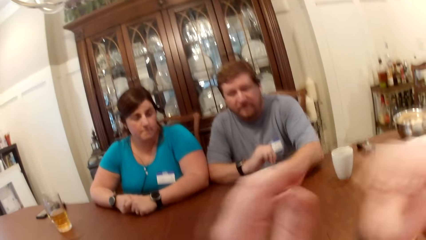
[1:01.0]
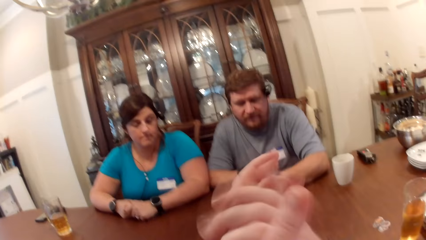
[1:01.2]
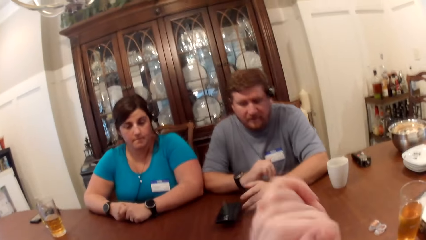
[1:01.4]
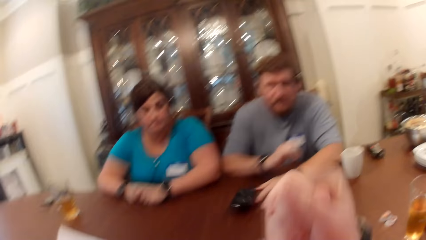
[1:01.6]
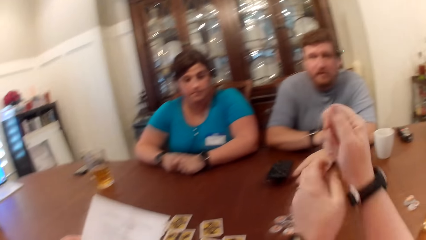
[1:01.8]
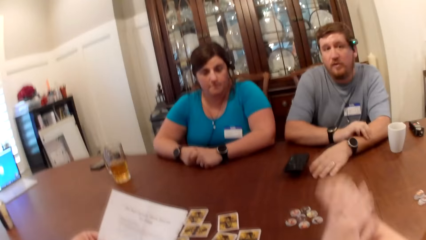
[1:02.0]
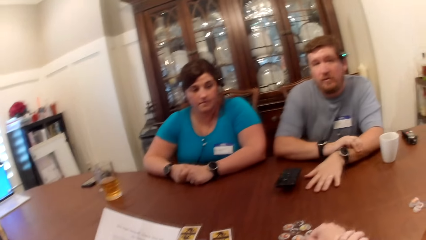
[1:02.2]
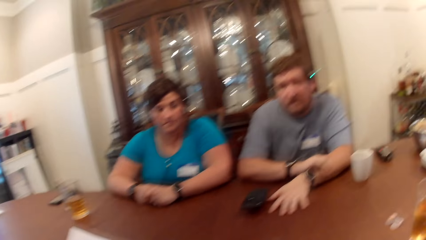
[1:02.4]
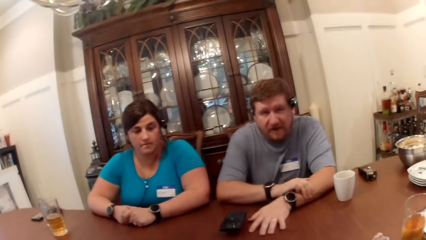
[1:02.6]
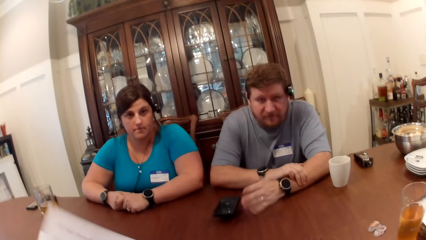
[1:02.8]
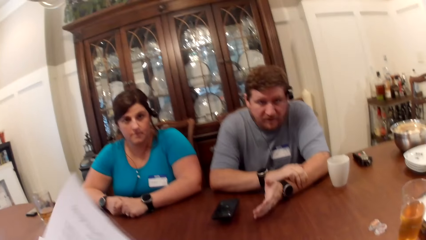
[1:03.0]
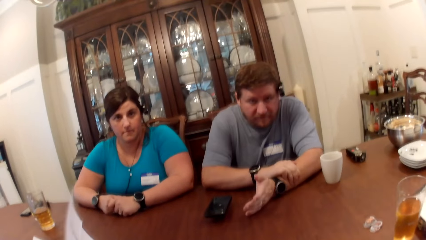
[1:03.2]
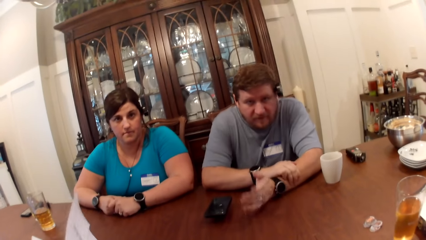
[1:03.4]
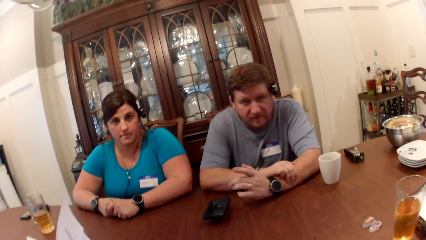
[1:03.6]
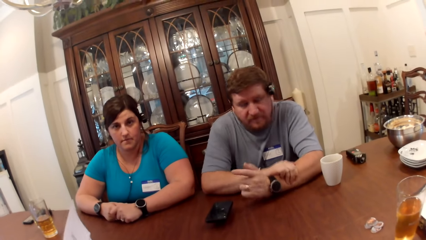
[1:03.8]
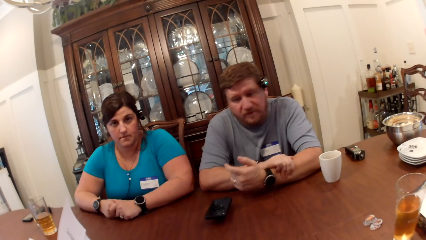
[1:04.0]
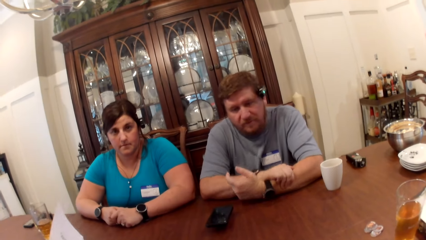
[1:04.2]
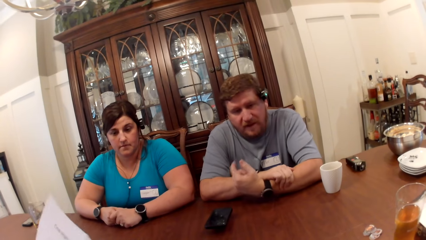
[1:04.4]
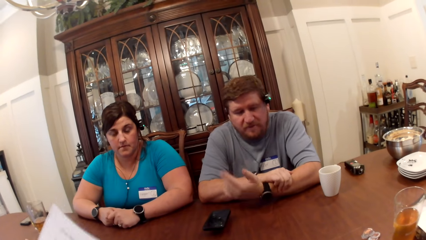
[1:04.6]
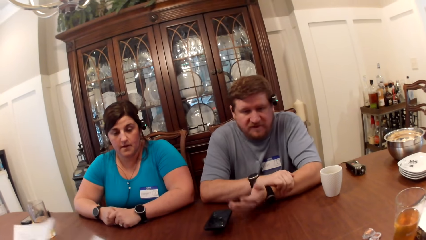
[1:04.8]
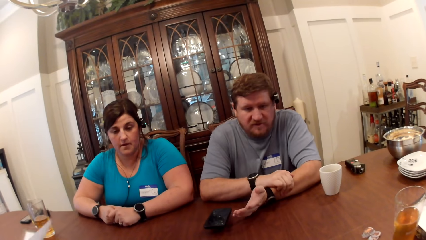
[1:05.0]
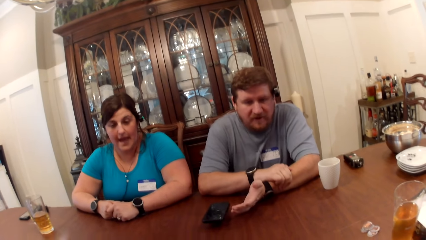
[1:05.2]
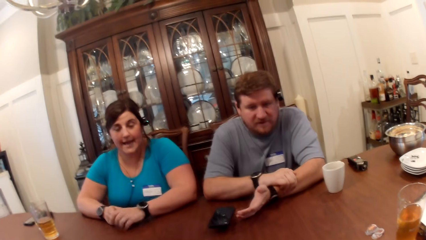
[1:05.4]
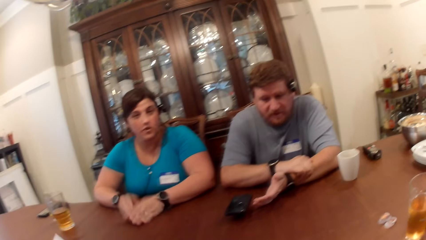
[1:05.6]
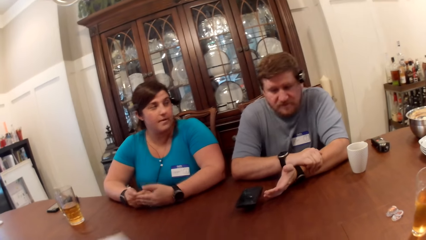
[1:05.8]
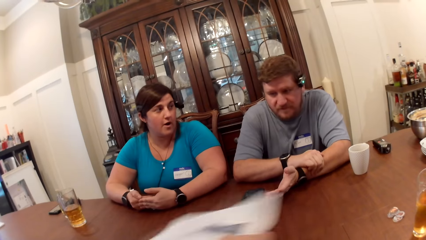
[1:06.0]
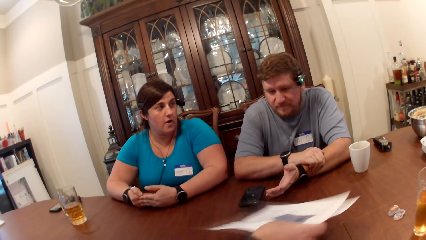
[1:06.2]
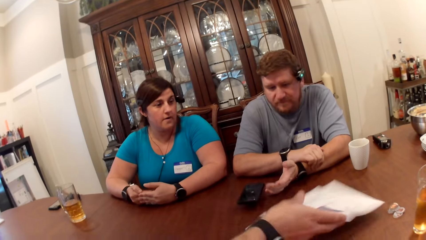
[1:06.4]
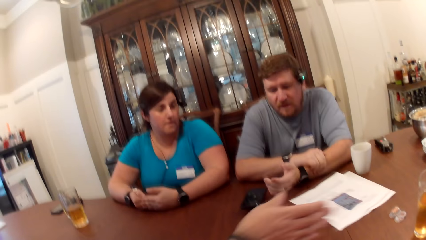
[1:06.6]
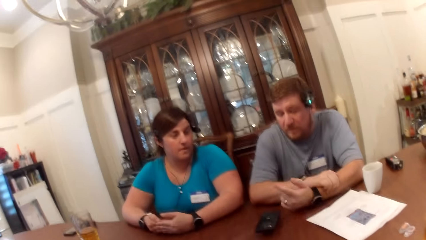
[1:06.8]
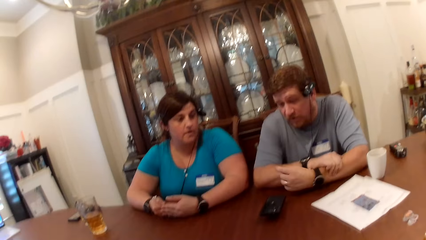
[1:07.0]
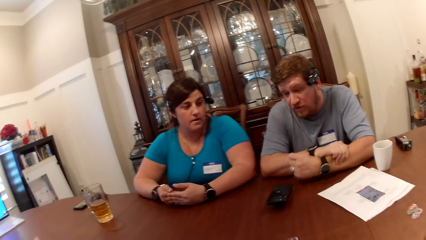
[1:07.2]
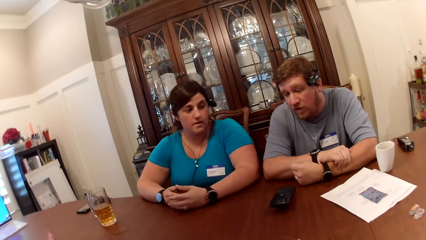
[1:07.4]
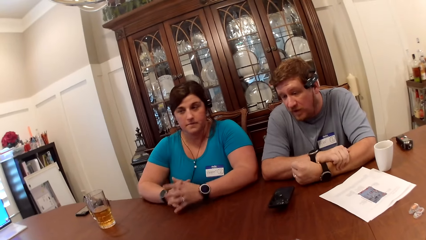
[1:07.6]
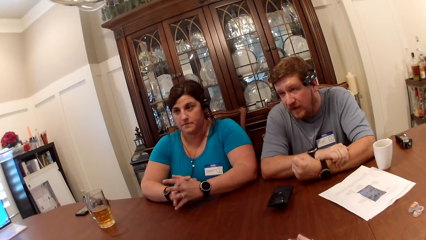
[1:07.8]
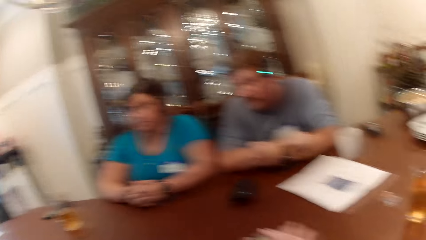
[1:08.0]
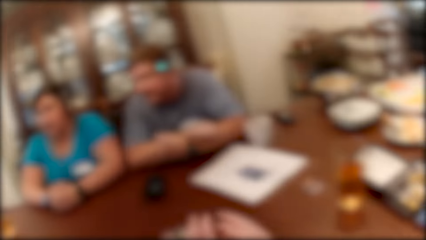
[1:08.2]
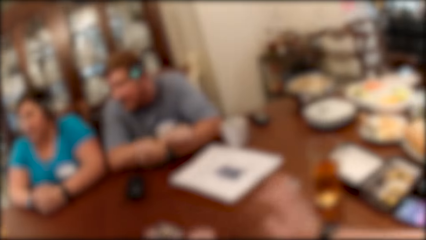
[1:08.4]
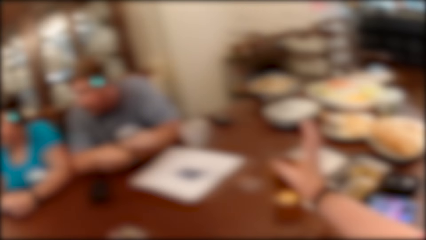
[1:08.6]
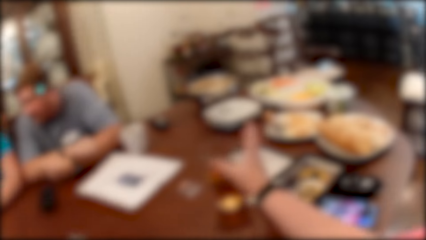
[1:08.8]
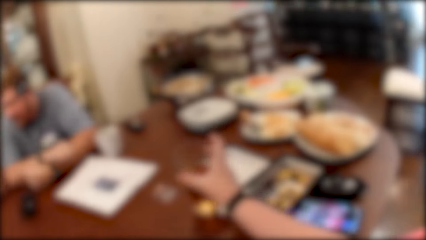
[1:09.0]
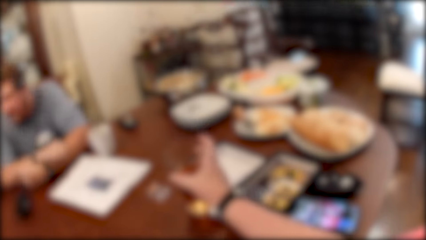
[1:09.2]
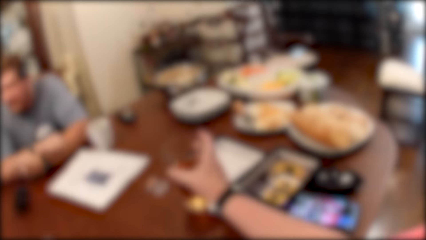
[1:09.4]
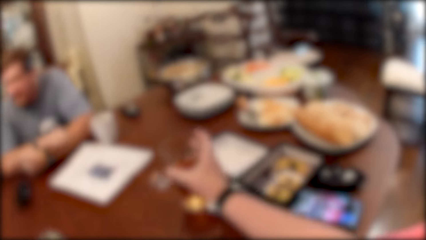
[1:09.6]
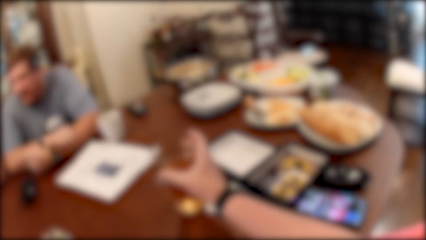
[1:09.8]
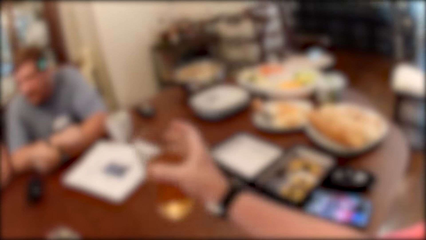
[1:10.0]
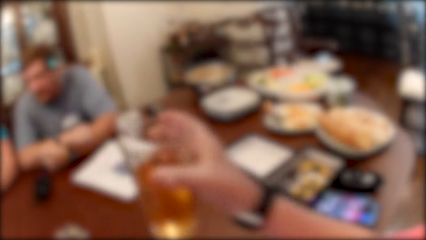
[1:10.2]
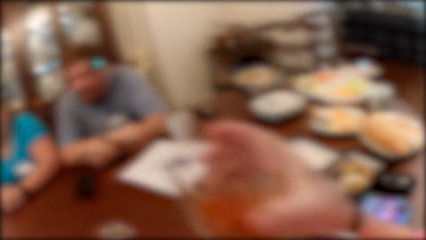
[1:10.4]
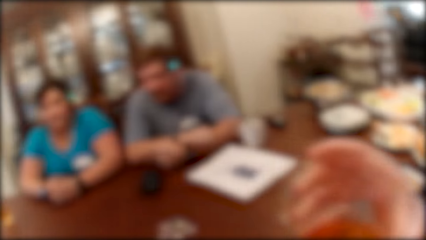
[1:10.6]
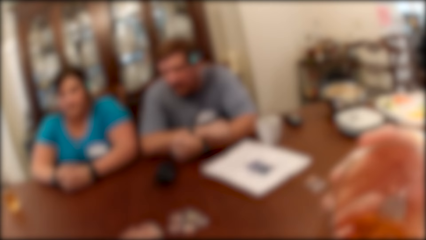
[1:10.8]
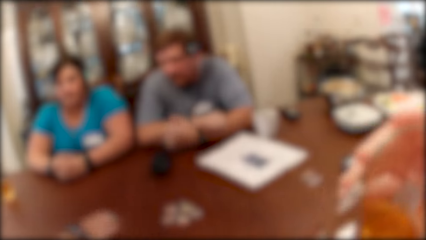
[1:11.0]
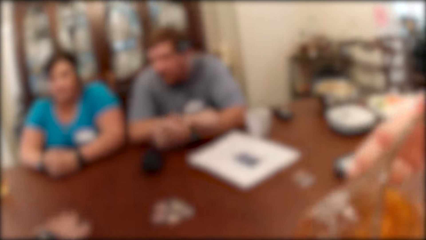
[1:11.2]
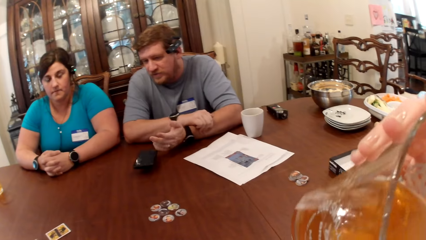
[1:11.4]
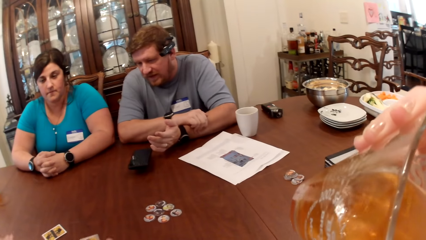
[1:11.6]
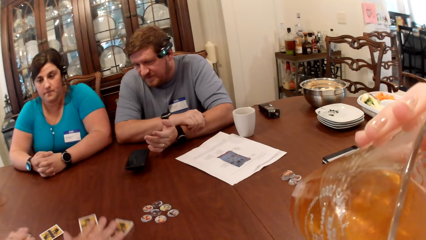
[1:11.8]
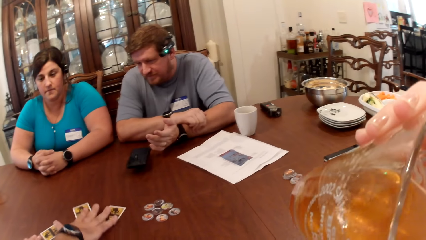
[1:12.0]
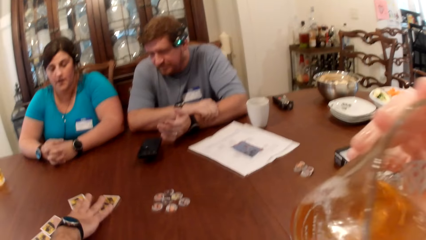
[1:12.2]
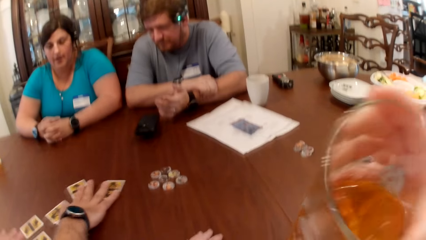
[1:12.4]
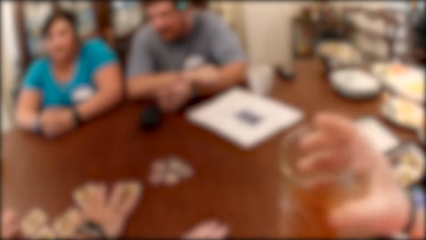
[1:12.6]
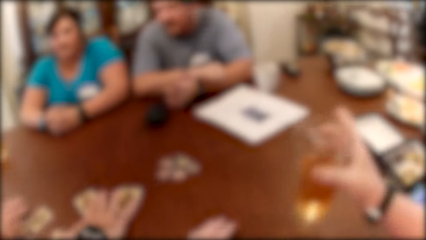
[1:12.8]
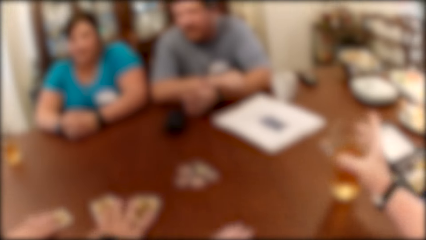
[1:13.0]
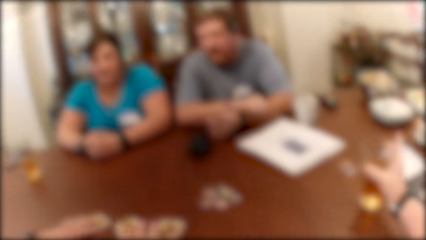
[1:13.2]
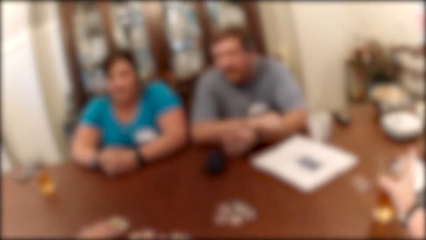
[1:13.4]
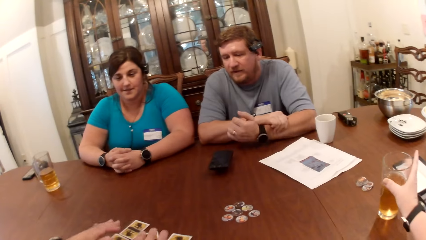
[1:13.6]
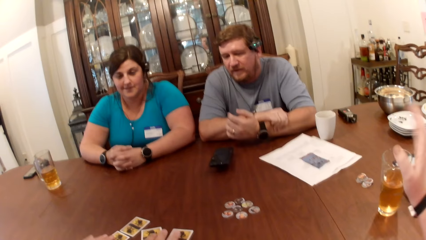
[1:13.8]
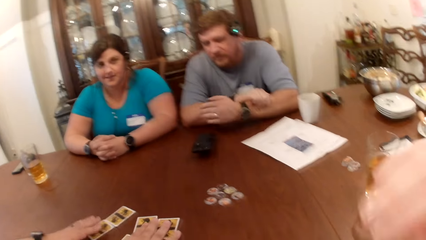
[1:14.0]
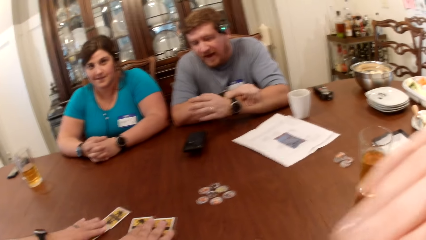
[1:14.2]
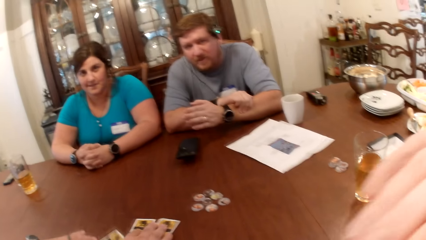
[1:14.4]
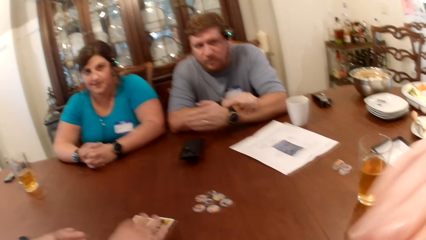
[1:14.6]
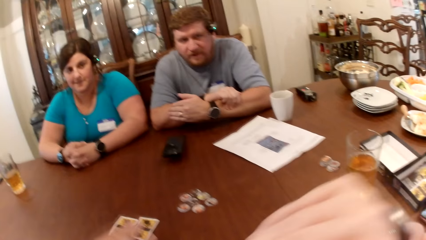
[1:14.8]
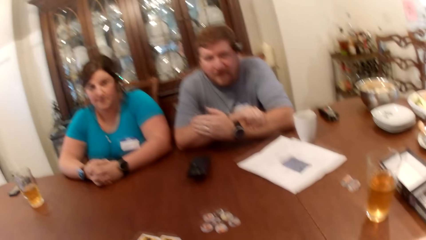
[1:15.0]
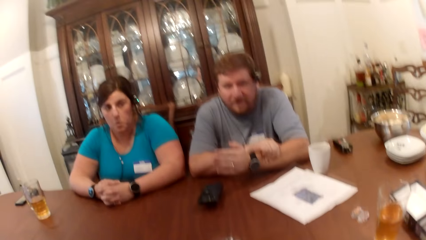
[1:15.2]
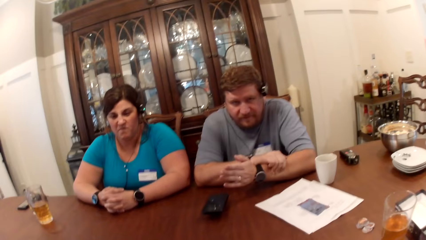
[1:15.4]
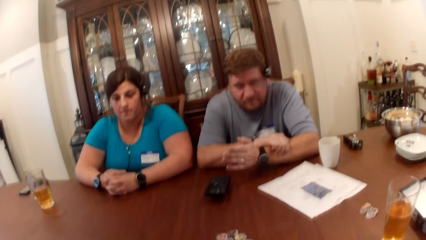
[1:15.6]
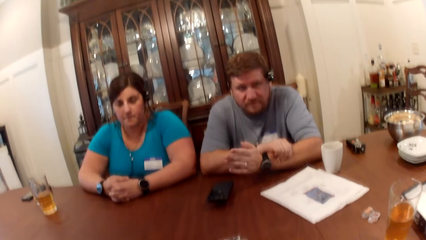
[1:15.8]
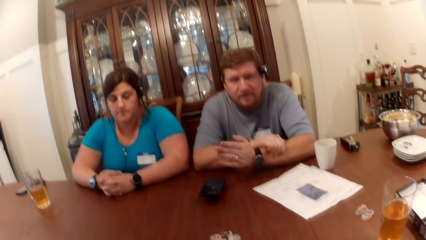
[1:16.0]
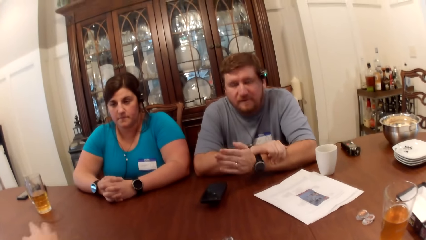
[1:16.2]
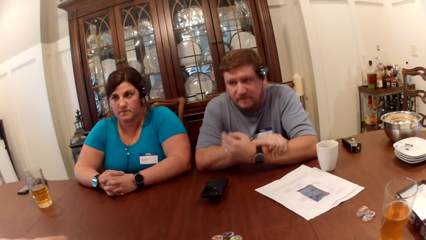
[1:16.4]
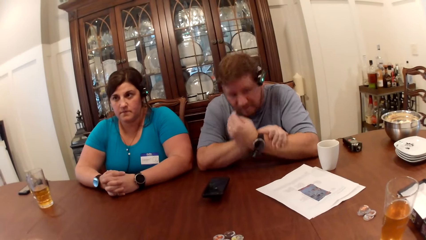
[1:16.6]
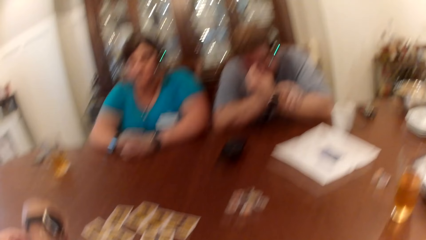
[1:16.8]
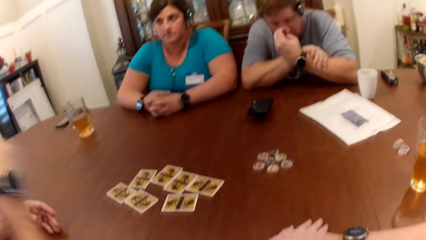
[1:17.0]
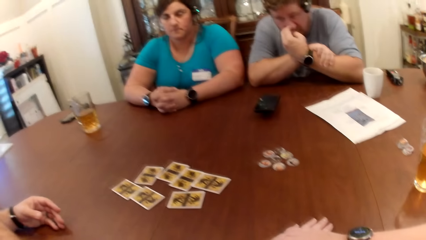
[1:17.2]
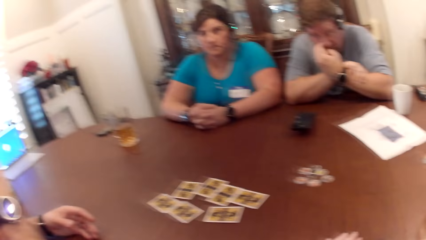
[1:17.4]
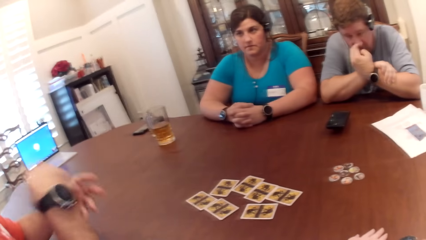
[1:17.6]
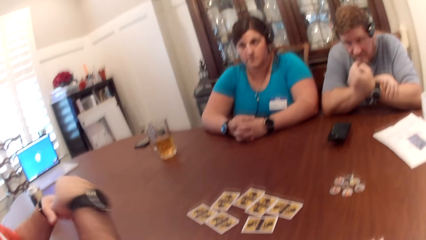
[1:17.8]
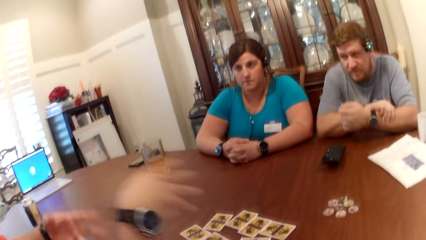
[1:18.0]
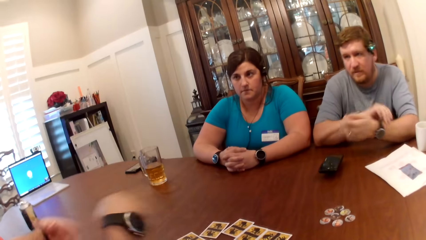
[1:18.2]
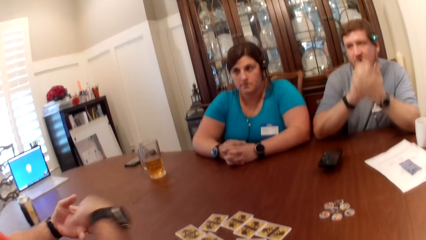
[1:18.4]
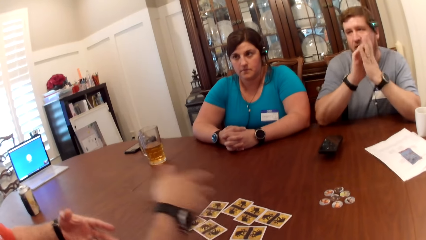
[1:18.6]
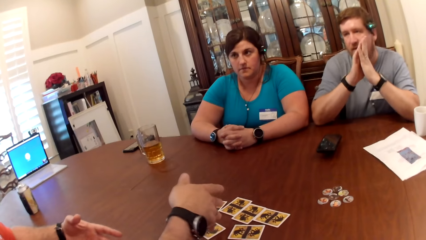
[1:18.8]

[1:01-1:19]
The man places the phone on the table with his left hand. He places his left hand on the table. He dialogues with the camera wearer. The woman interacts with another man, the first man and the camera wearer. The other man places the game manual on the table with his right hand. The camera wearer picks up the cup of juice with her right hand. She drinks from the cup of juice in her right hand. She places the cup of juice on the table with her right hand. The other man moves the cards. He scatters the cards on the table with his hands. The other man converses with the woman, the first man and the camera wearer.
